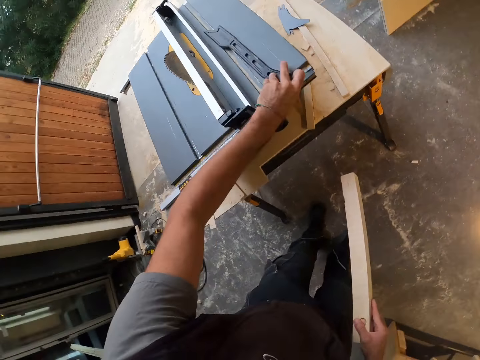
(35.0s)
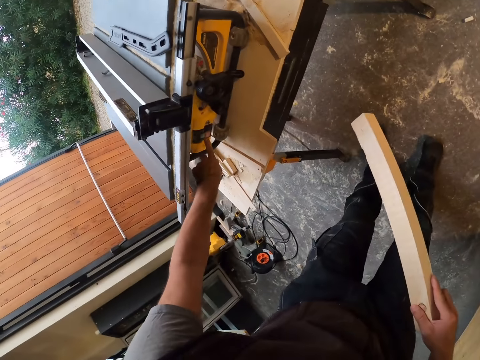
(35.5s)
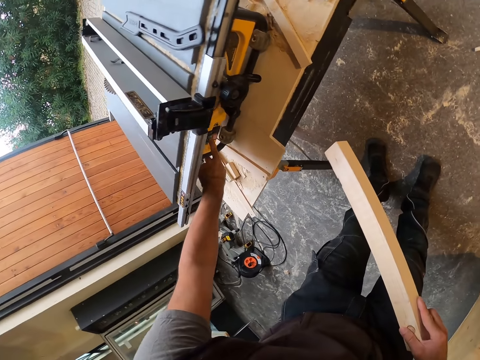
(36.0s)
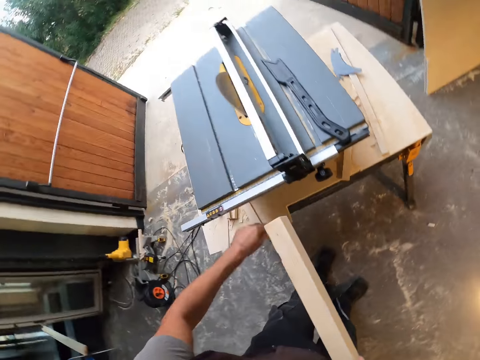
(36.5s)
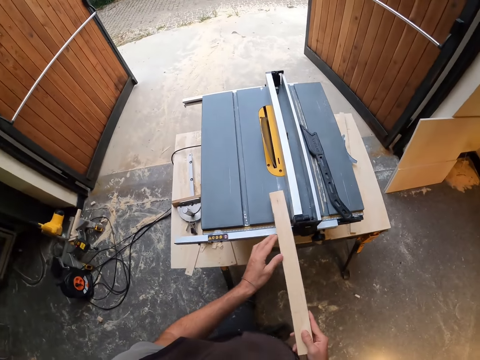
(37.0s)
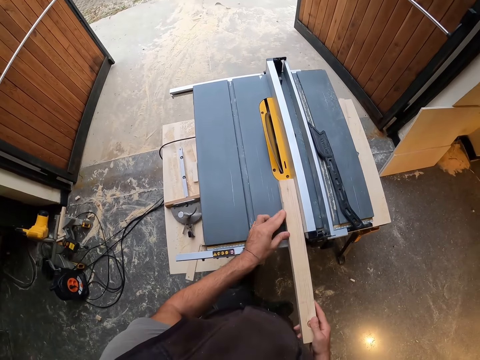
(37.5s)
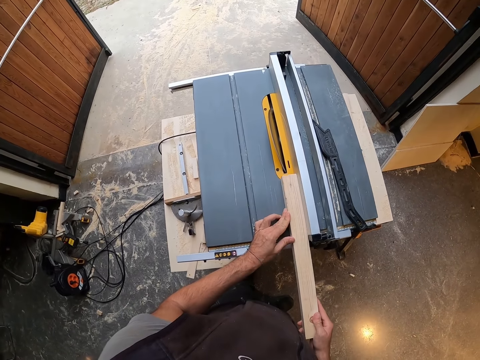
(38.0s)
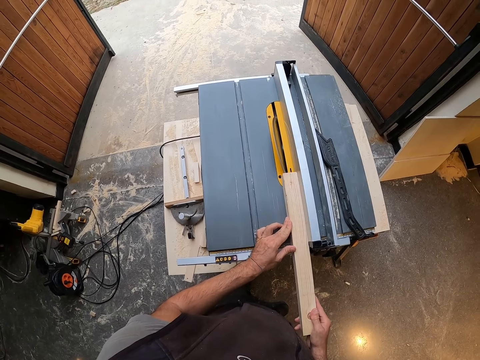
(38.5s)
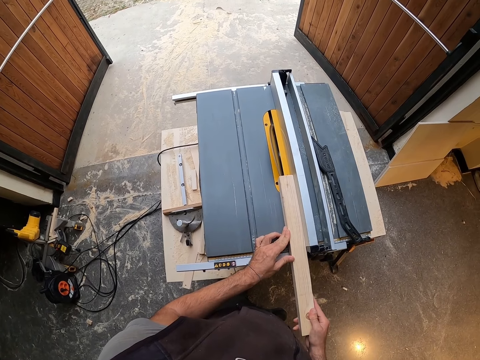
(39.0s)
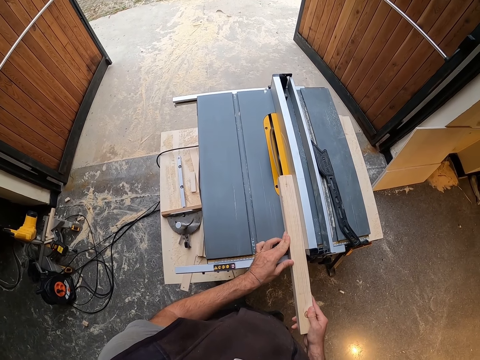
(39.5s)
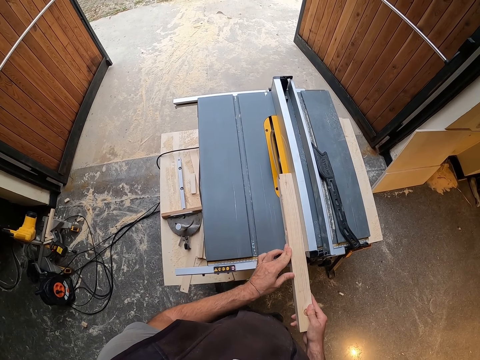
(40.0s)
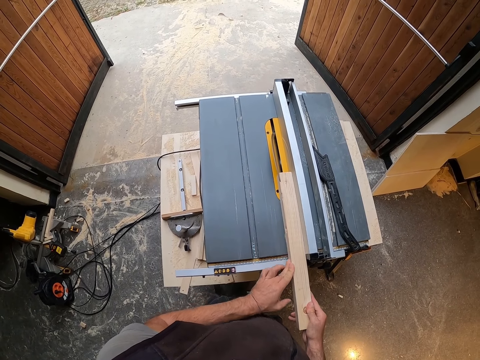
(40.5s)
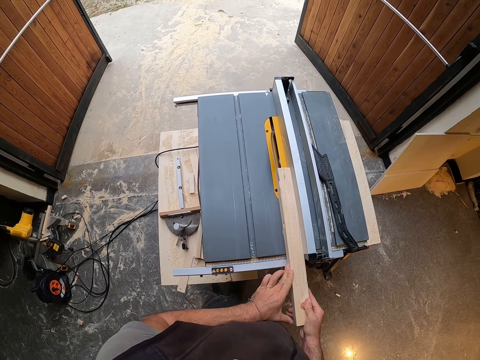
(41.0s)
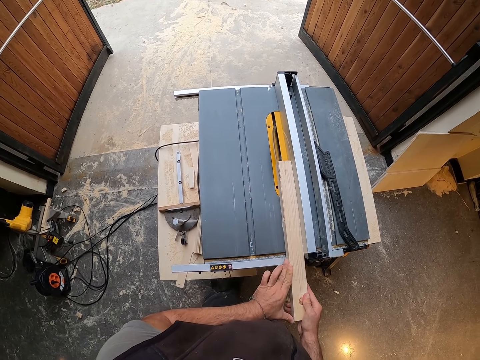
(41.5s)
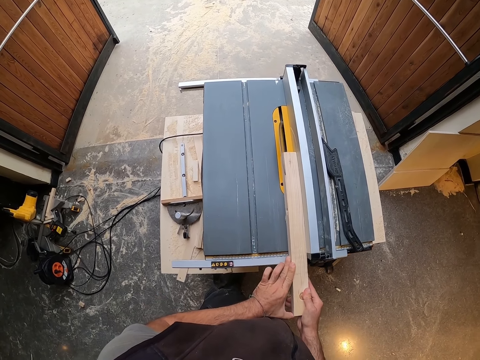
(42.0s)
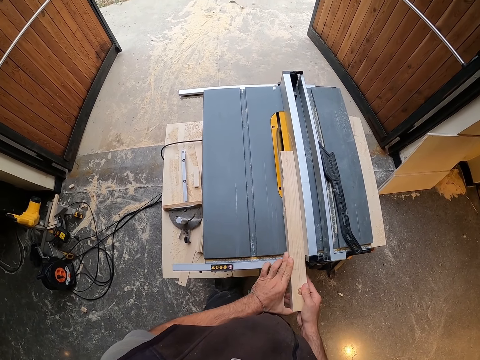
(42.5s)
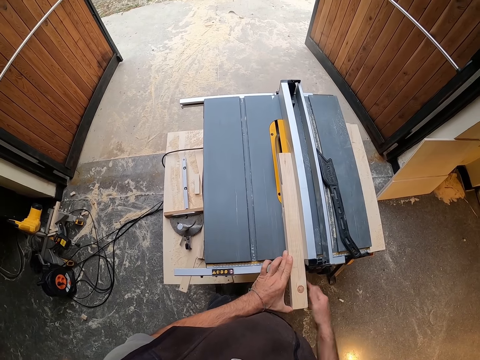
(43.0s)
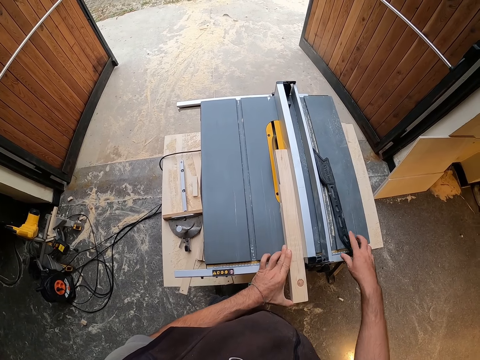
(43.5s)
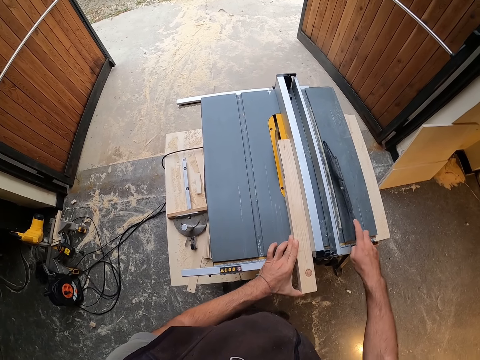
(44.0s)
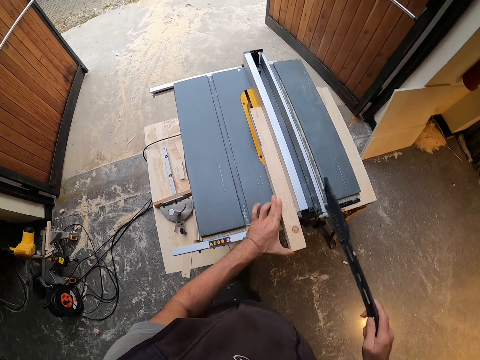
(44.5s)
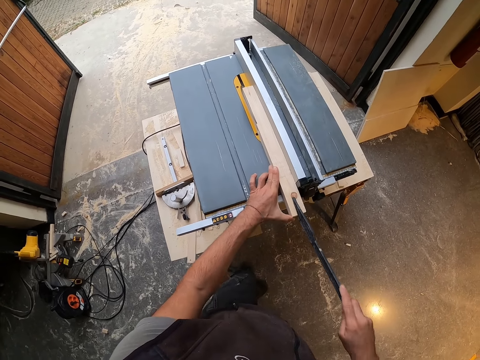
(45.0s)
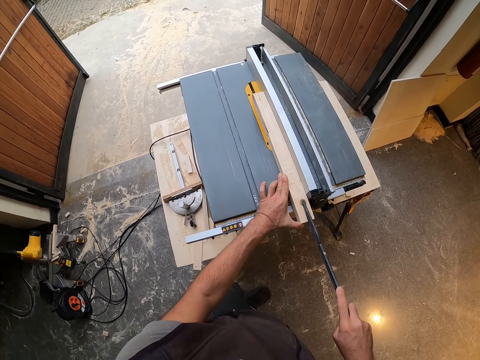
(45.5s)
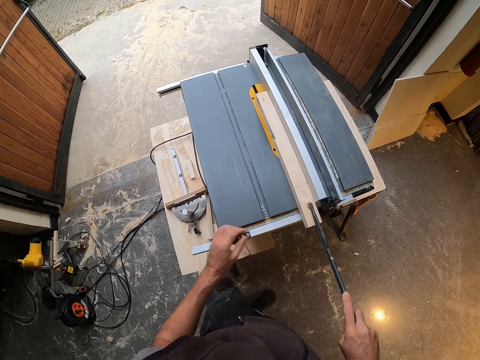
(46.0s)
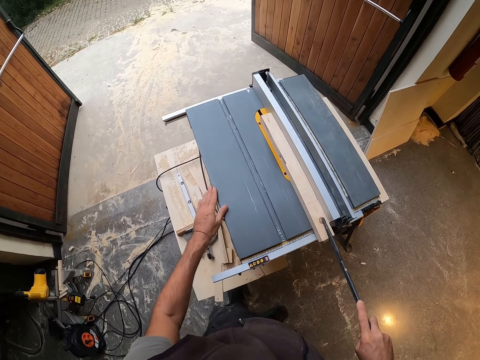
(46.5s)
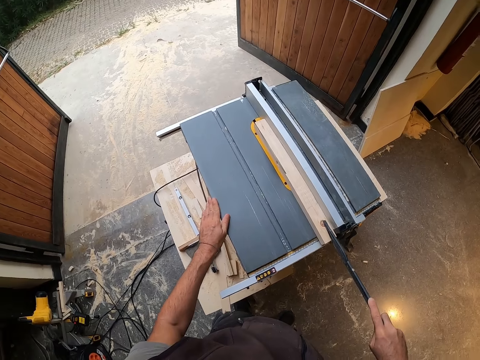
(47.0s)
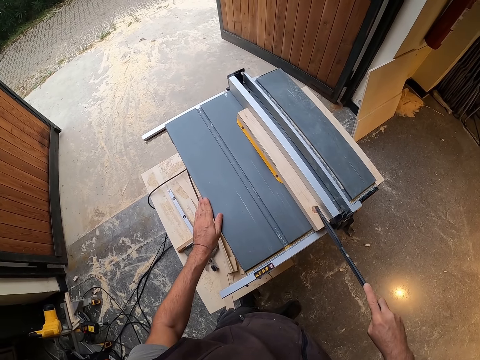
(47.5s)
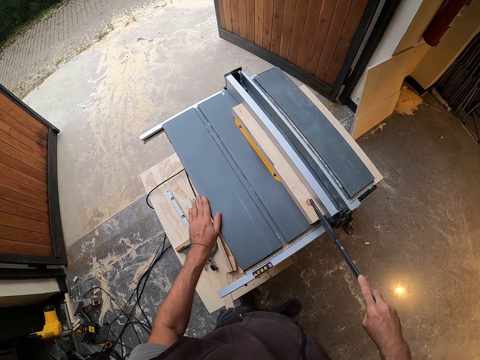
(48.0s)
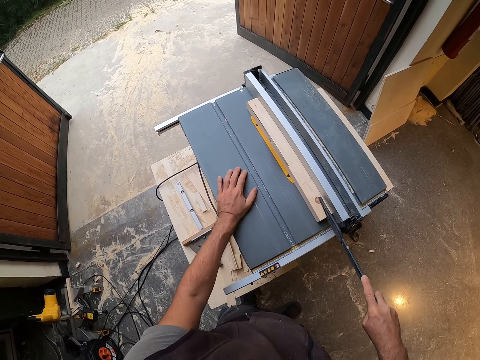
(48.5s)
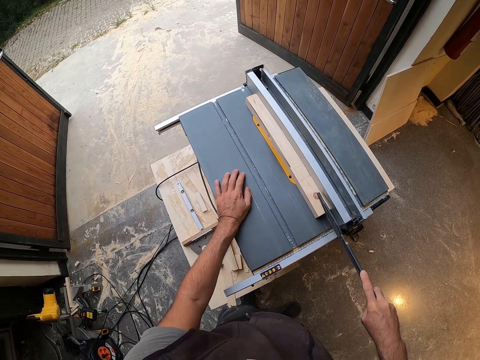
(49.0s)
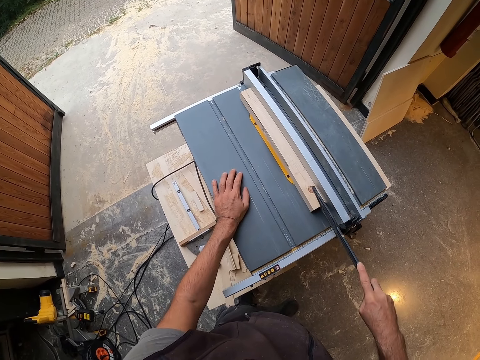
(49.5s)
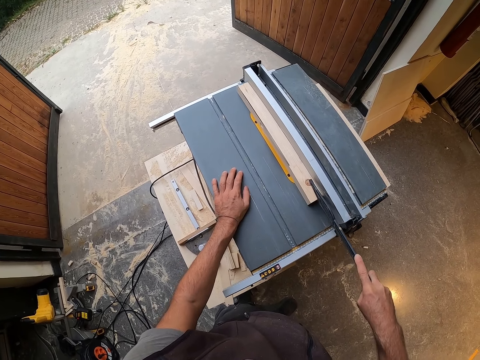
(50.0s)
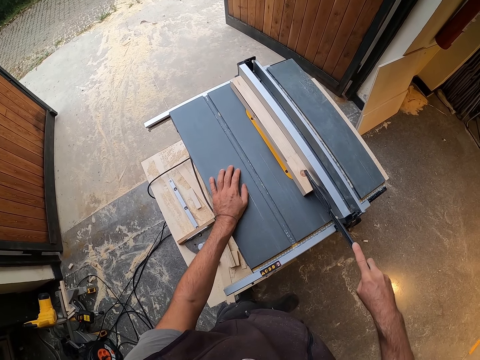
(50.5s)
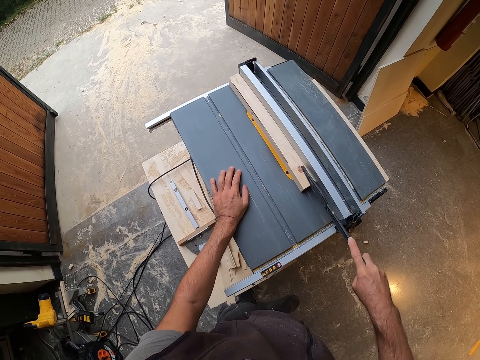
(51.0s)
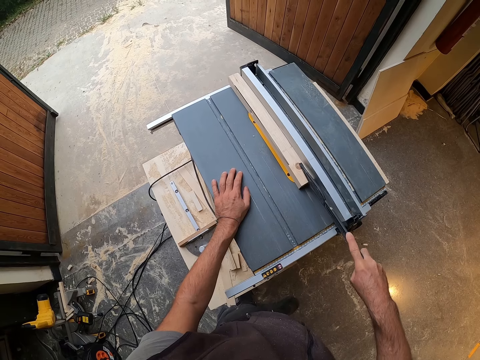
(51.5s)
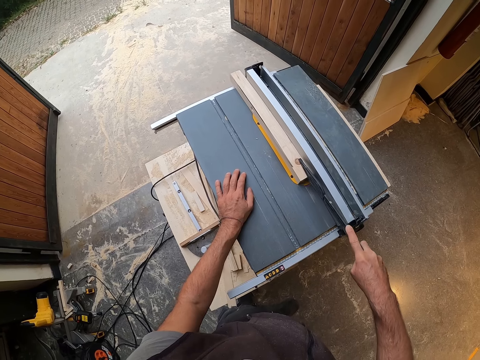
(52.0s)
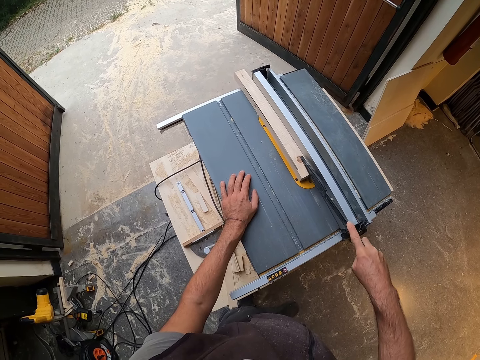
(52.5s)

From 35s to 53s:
The camera wearer drops the plastic pusher on the table saw with his left hand. He turns on the table saw with his left hand. He inserts the wood into the table saw with both hands. He cuts the wood using the table saw. He picks the plastic pusher from the table saw with his right hand. He pushes the wood on the table saw with the plastic pusher in his right hand. He touches the table saw with his left hand. He cuts the wood using the table saw.

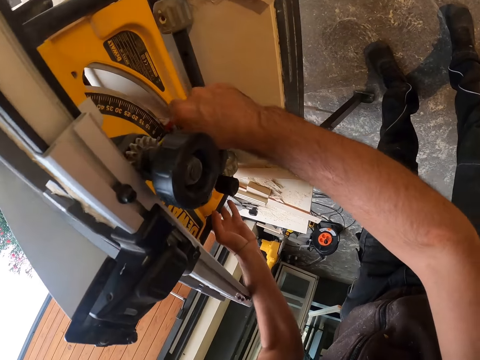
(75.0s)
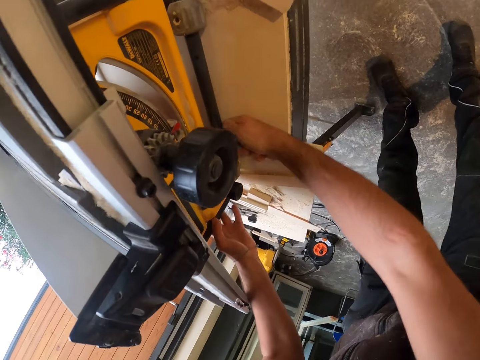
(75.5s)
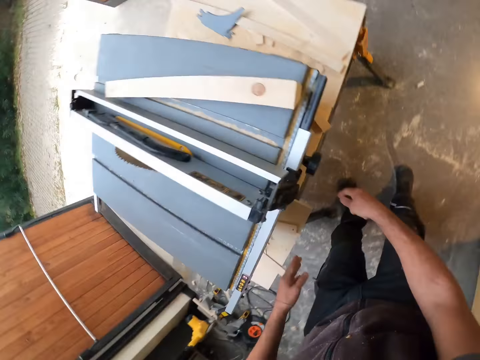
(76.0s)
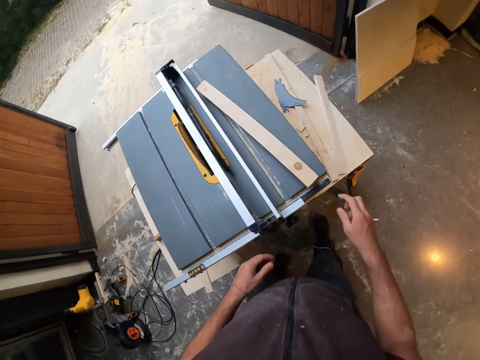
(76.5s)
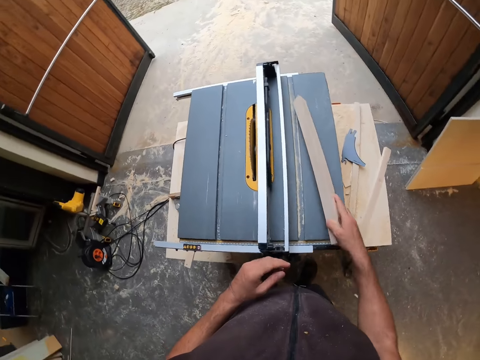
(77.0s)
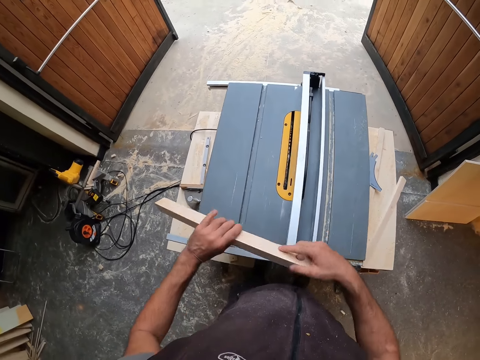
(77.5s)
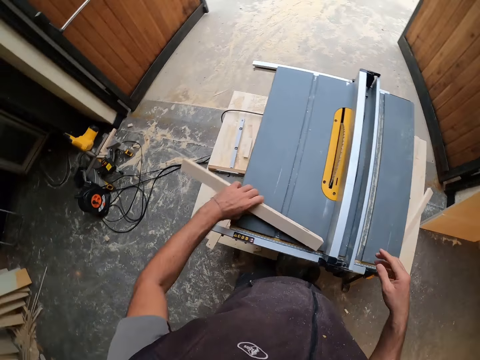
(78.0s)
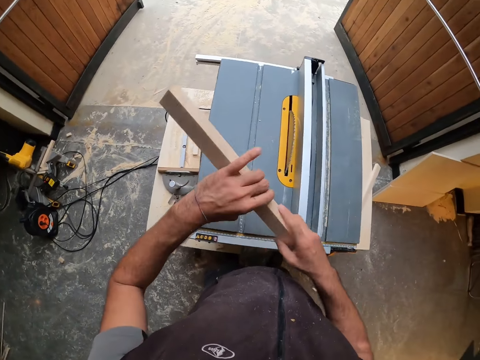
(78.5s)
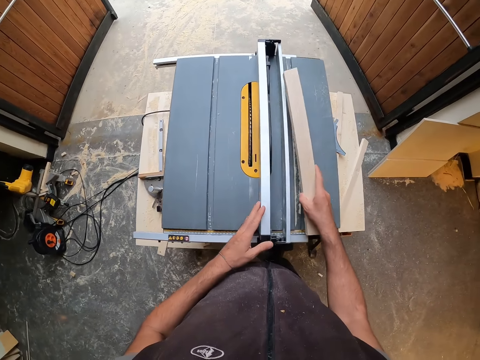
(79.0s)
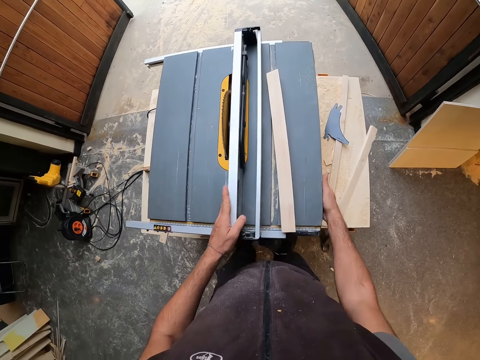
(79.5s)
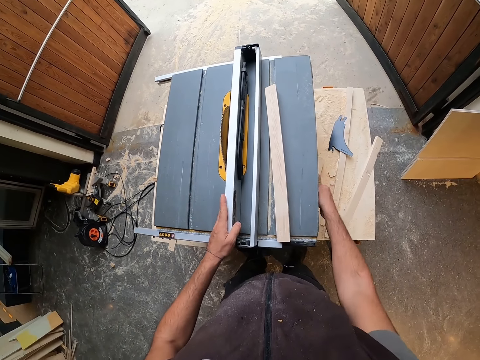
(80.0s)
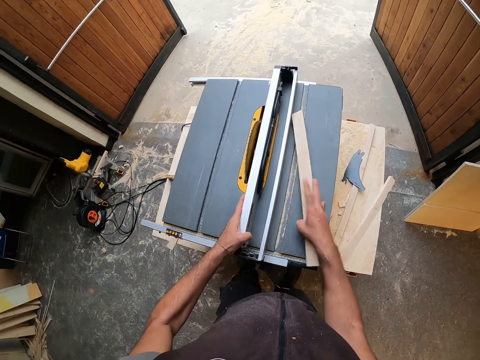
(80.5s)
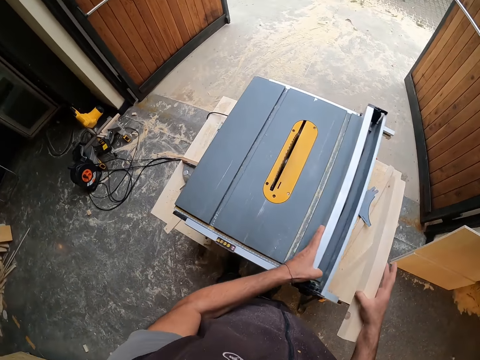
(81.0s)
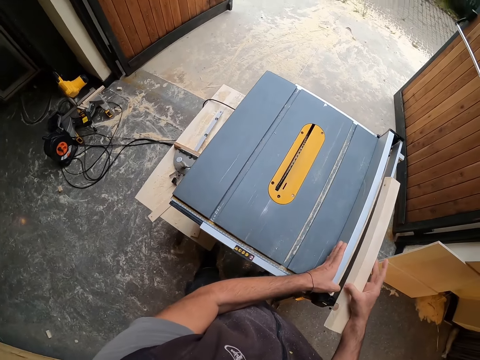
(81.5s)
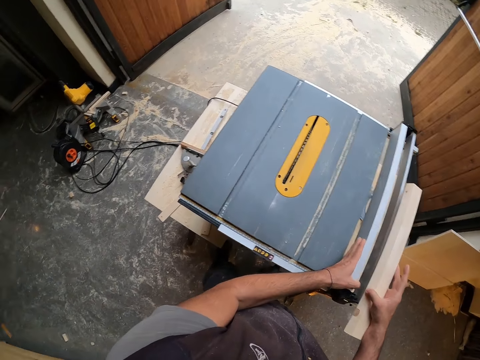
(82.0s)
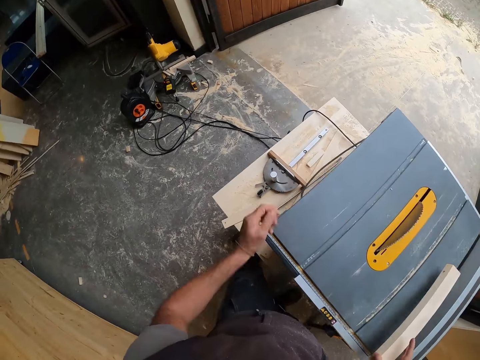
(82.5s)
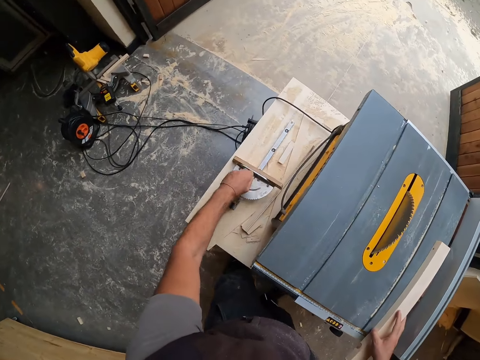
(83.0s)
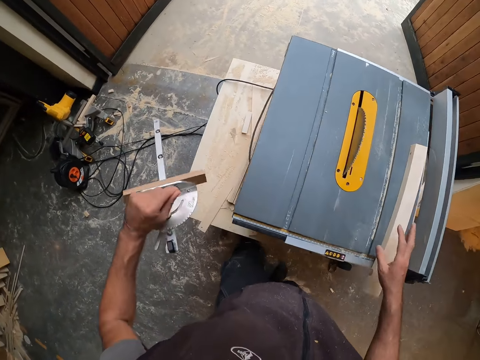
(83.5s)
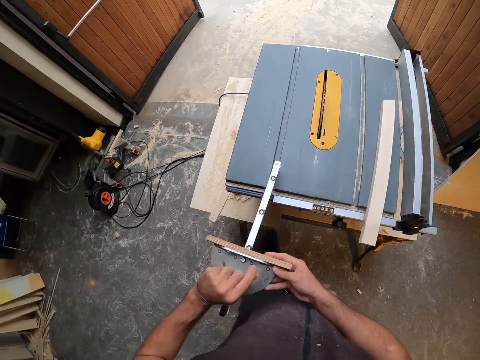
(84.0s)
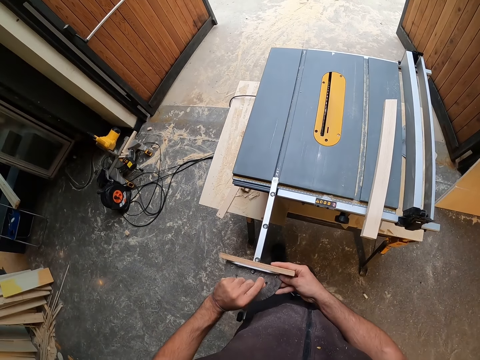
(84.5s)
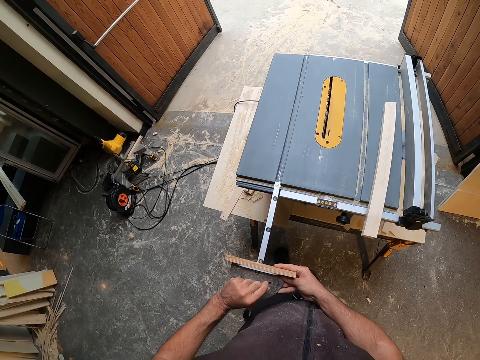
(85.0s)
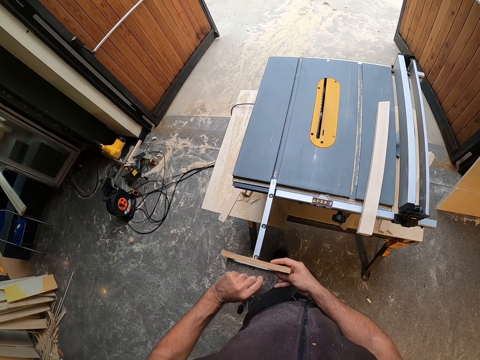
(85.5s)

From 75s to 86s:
The camera wearer picks the wood from the table saw with his right hand. He passes the wood to his left hand from his right hand. He drops the wood on the table saw with his left hand. He passes the wood to his right hand from his left hand. He touches the rip fence on the table saw with his left hand. He drops the wood on the table saw with his right hand. He adjusts the fence lock on the table saw with his right hand. He picks the wood from the table saw with his right hand. He adjusts the rip fence on the table saw with his left hand. He drops the wood on the table saw with his right hand. He picks a miter gauge from the work bench with his left hand. He touches the miter gauge with his right hand. He holds the miter gauge with both hands. He inserts the miter gauge into the table saw with both hands.
